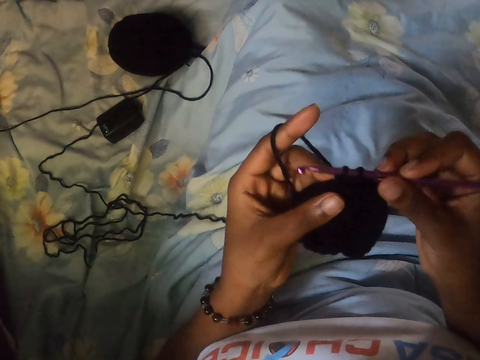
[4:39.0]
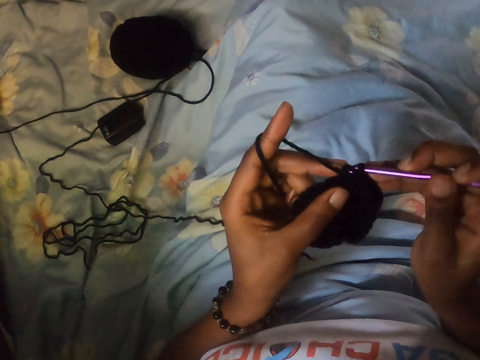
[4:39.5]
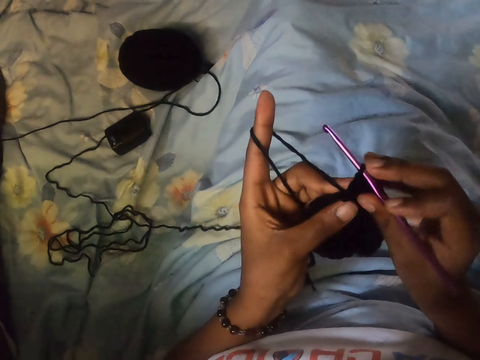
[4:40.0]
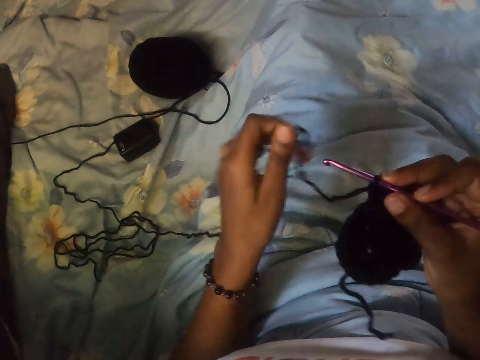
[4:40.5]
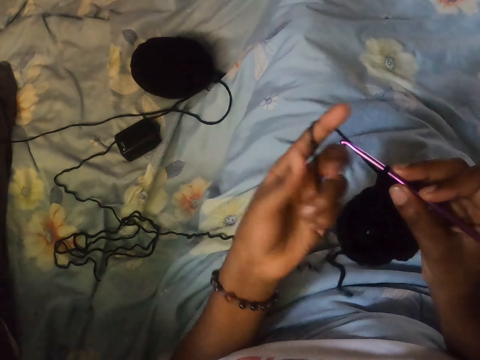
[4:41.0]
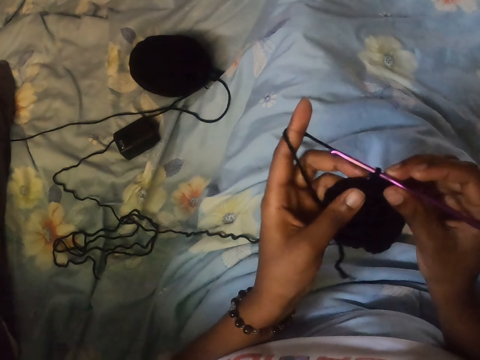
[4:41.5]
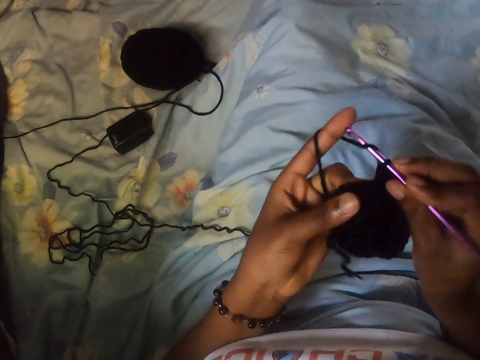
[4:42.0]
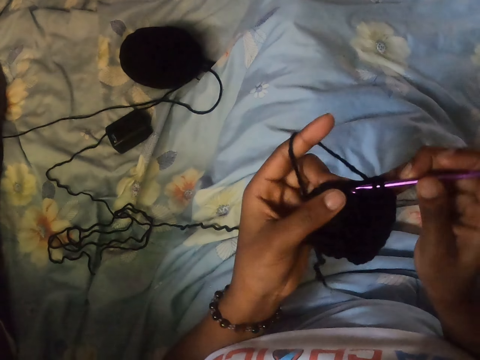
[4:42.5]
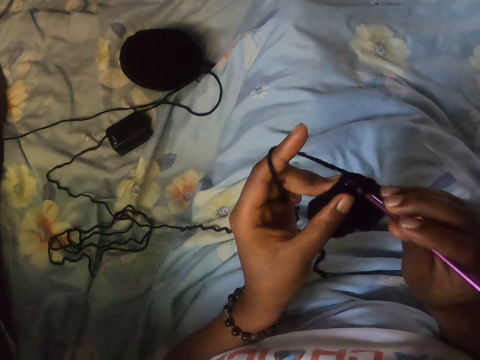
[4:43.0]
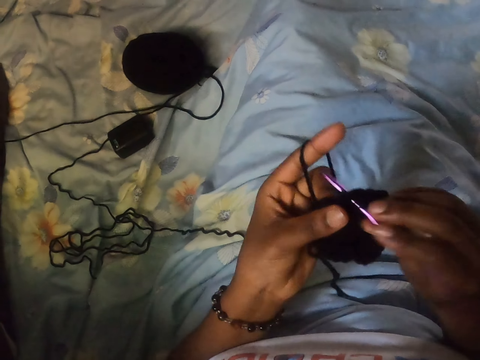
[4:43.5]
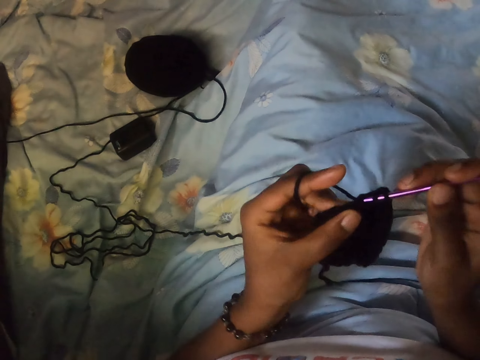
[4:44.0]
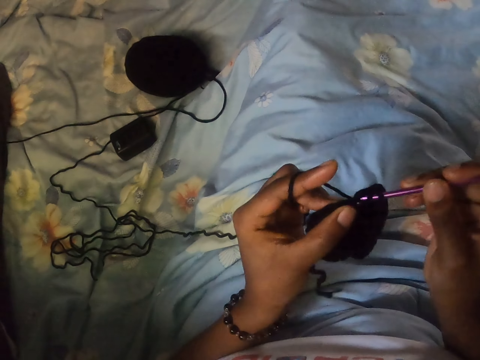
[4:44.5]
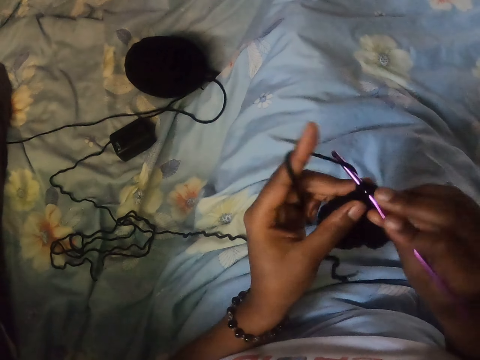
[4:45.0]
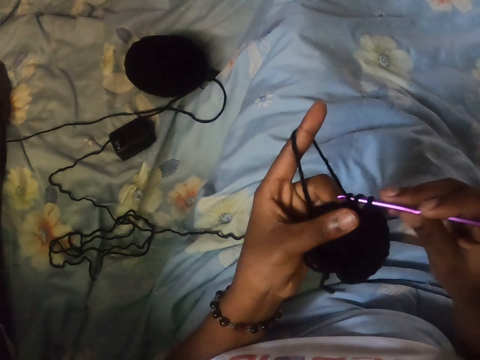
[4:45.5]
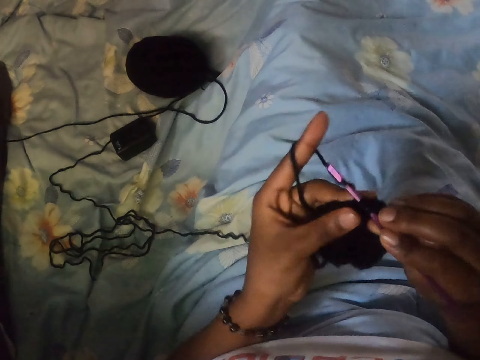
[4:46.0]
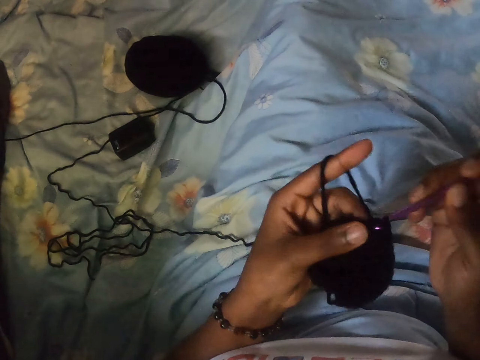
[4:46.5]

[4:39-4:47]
The camera wearer pulls thread from the crocheted piece with her left hand. She curls the thread around her left hand. She crochets the piece with the knitting needle in her right hand.
